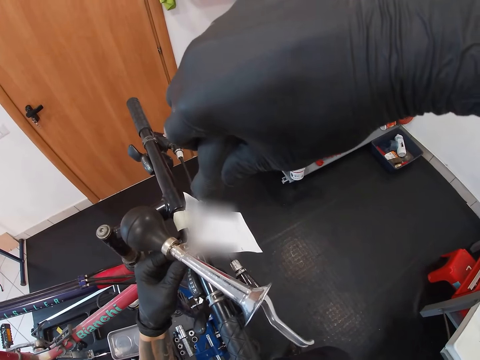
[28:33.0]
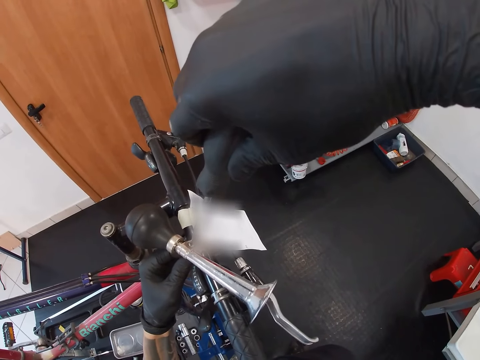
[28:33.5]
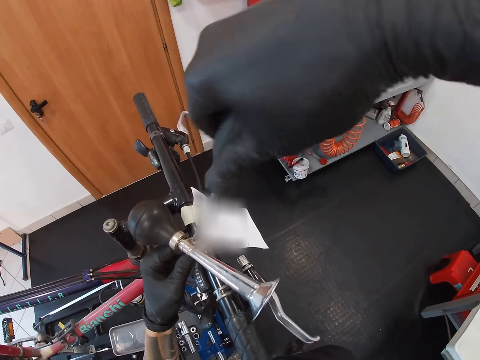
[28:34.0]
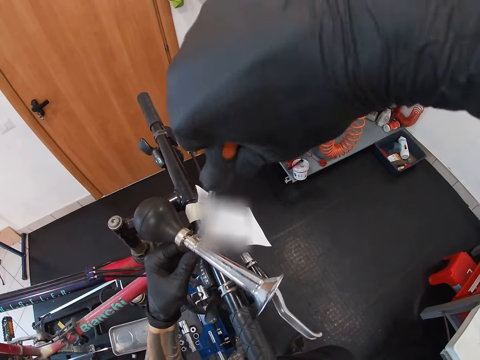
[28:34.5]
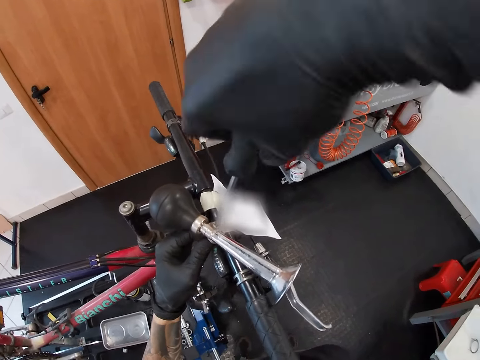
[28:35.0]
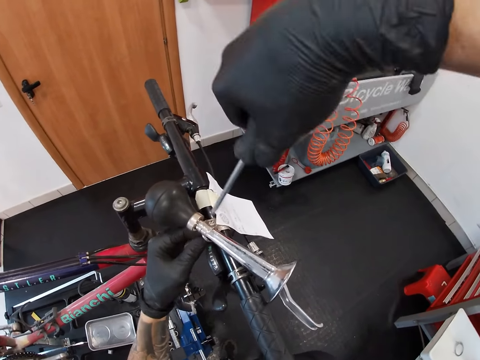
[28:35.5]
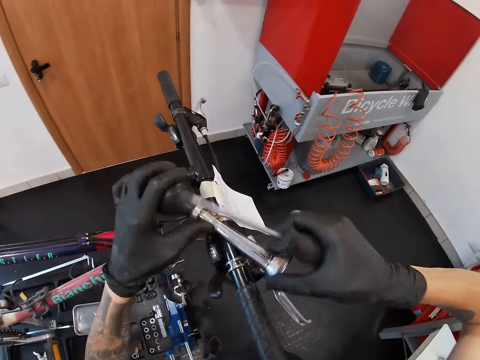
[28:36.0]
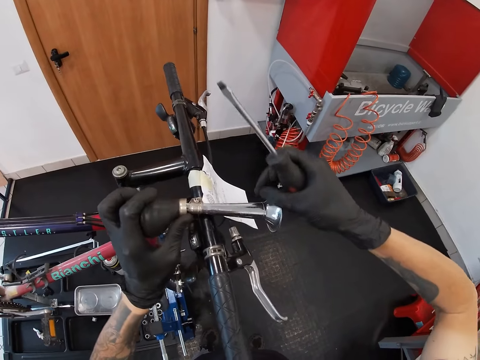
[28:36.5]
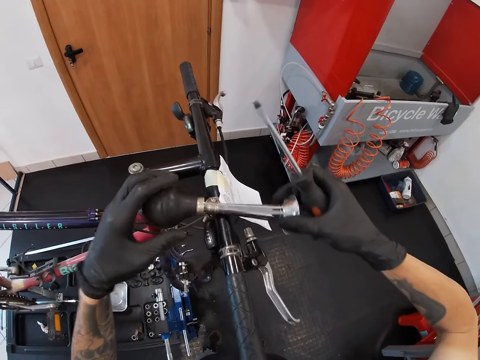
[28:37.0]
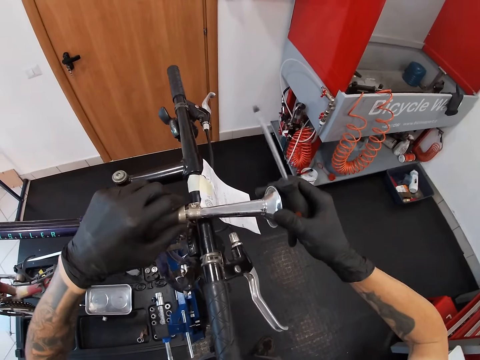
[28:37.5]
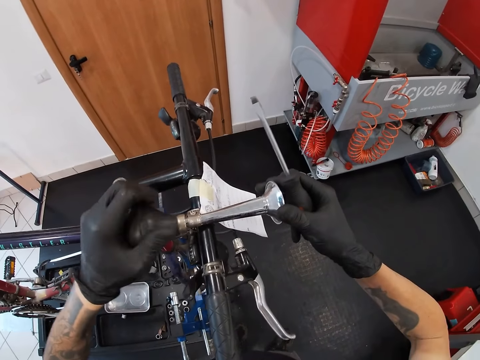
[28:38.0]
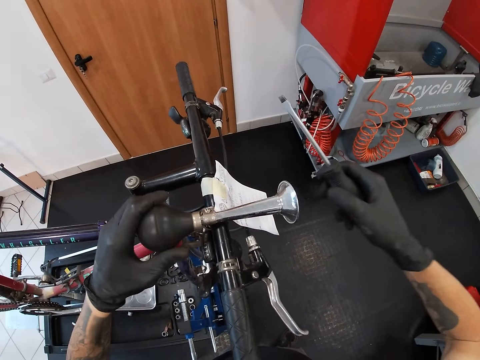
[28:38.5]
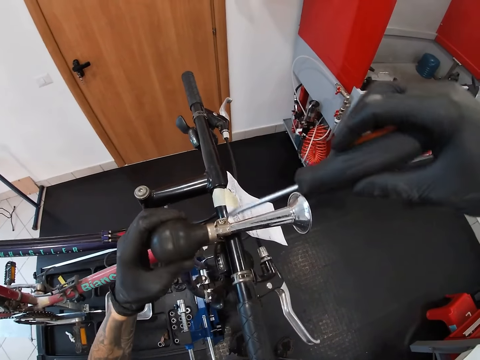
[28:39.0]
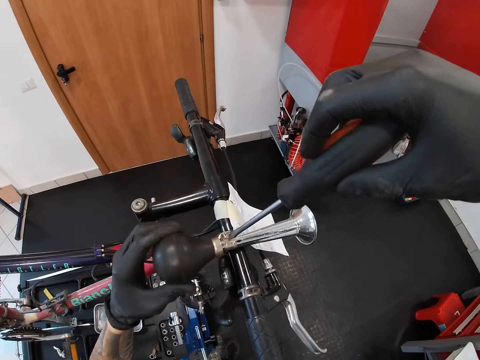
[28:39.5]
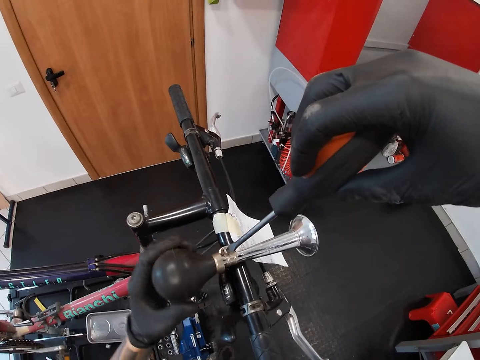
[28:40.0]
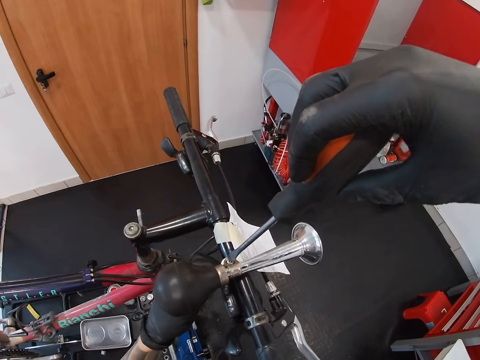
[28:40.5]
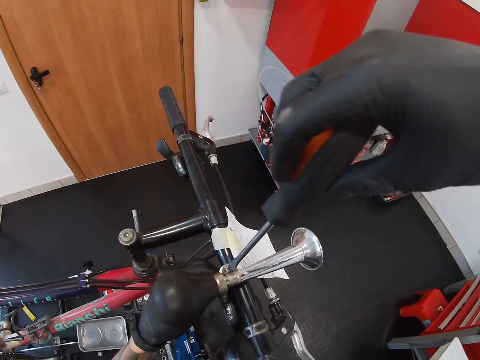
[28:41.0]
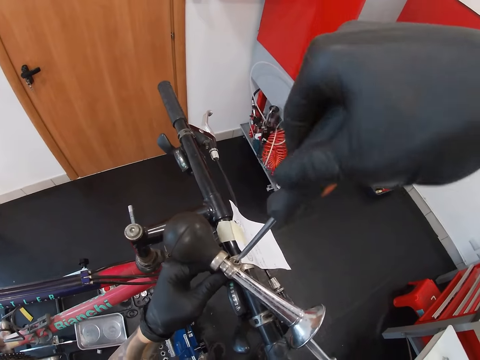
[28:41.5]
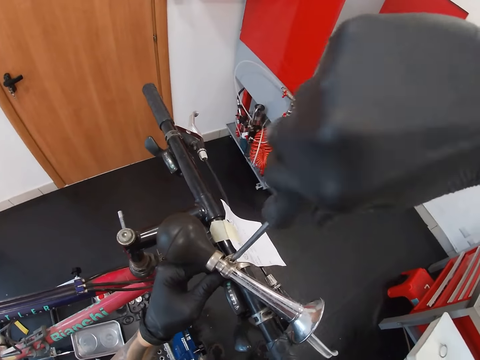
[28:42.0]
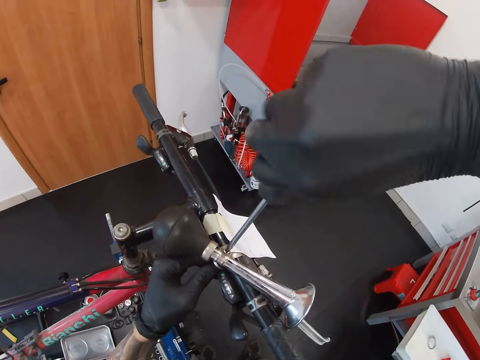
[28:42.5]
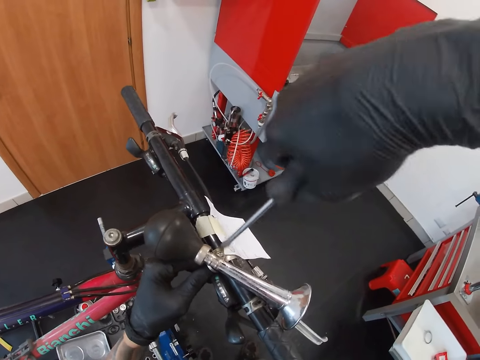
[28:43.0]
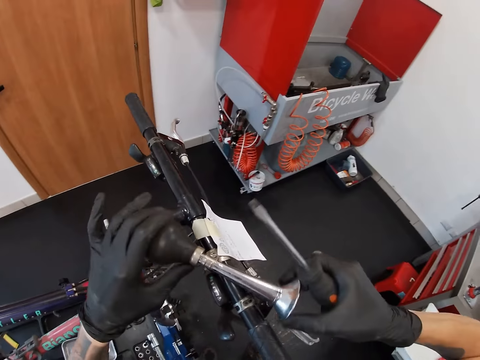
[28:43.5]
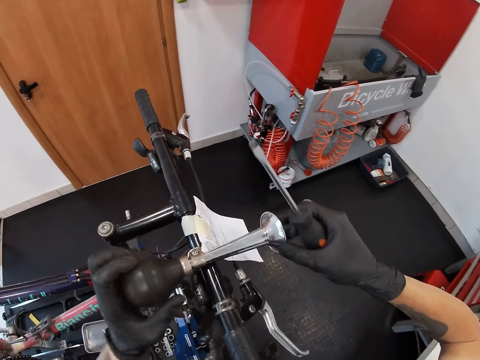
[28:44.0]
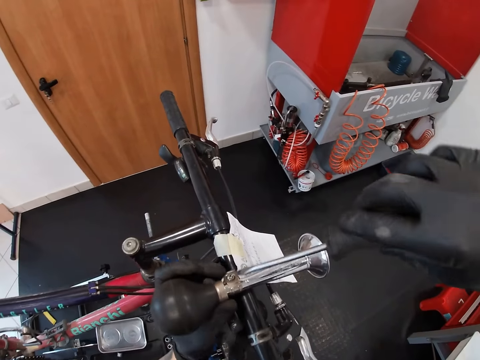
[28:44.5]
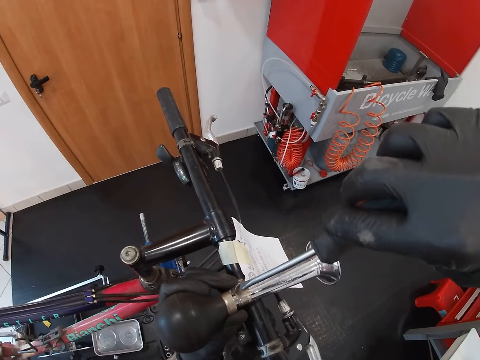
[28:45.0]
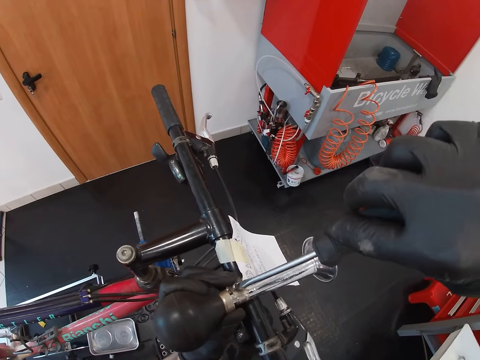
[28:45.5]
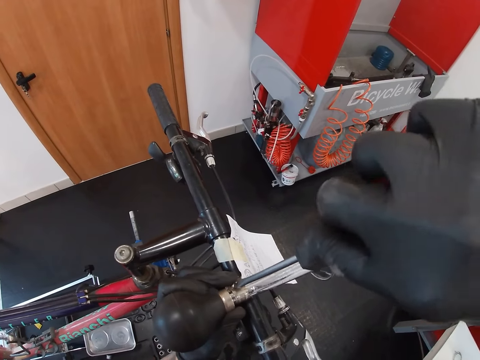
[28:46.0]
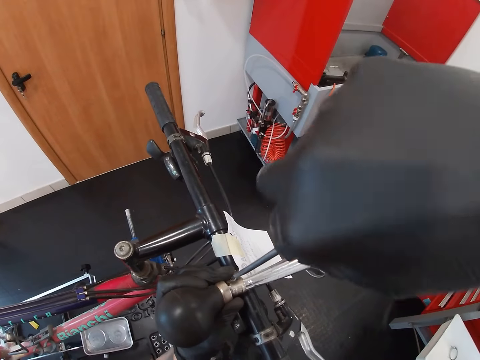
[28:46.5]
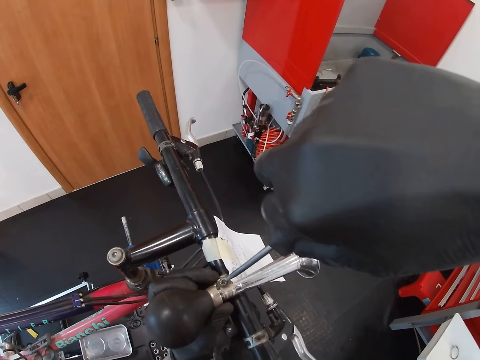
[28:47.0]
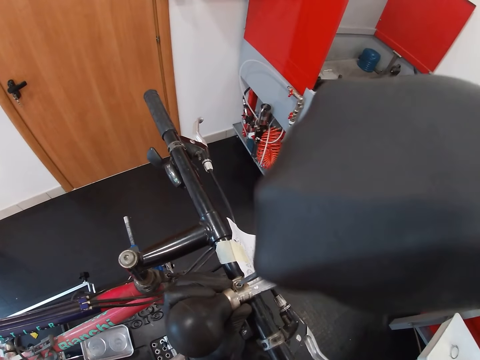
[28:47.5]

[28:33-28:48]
The camera wearer adjusts the bicycle horn on the bicycle with both hands. He presses the bicycle horn on the bicycle with his left hand. He screws the bicycle horn clamp on the bicycle with the screwdriver on his right hand. He adjusts the bicycle horn on the bicycle with both hands. He screws the bicycle horn clamp on the bicycle with the screwdriver on his right hand.

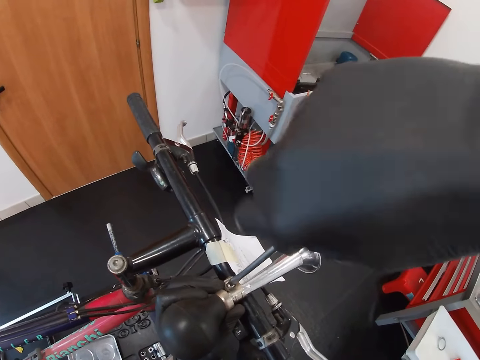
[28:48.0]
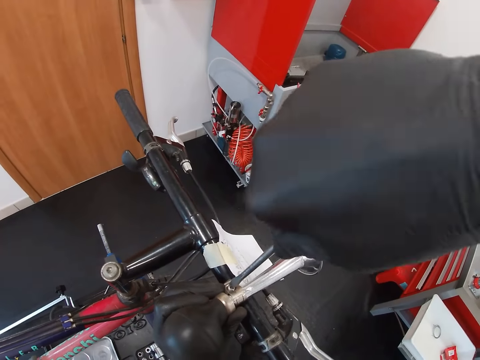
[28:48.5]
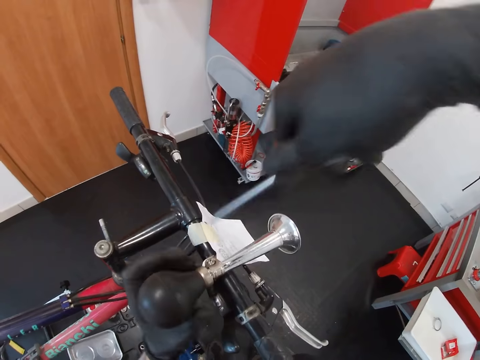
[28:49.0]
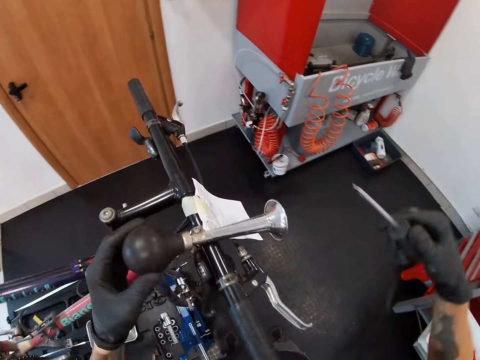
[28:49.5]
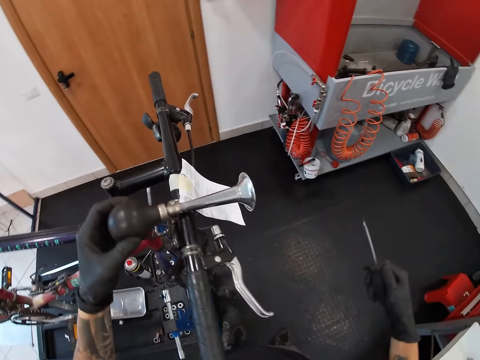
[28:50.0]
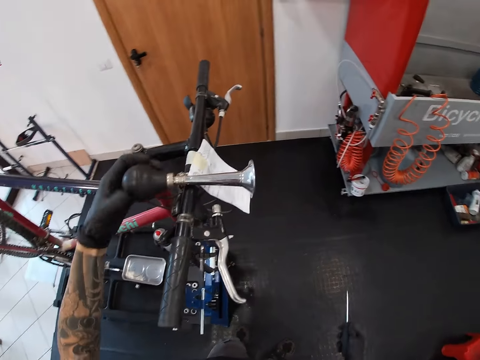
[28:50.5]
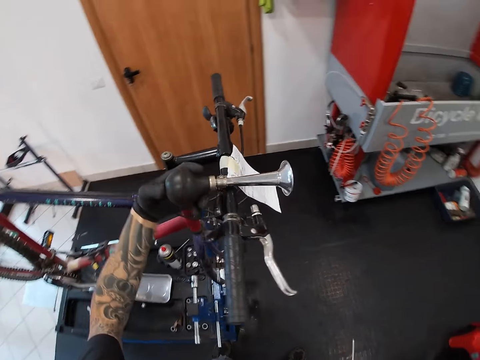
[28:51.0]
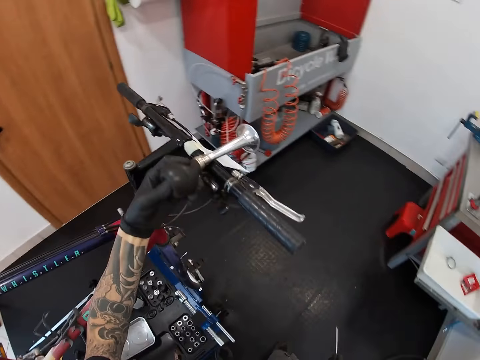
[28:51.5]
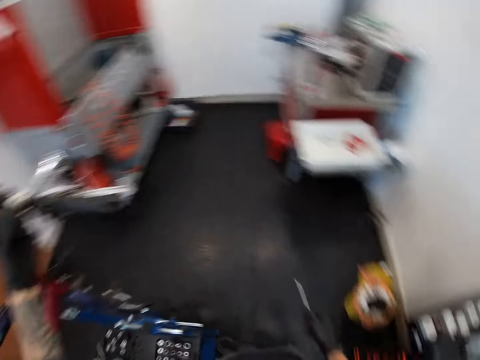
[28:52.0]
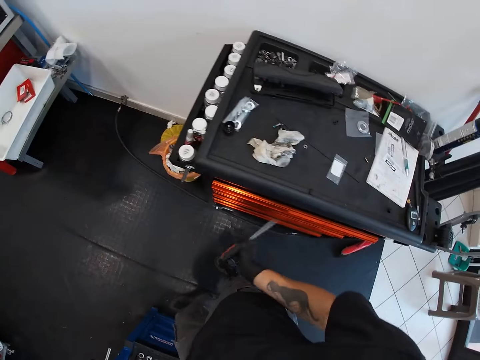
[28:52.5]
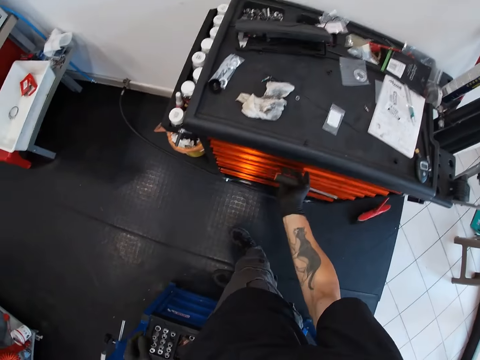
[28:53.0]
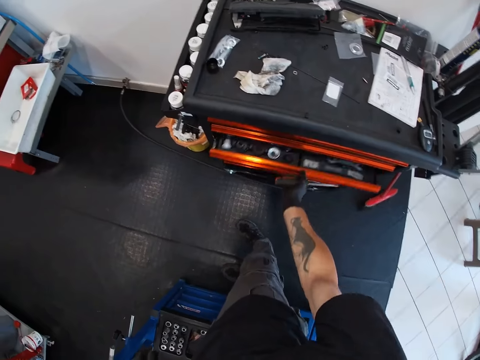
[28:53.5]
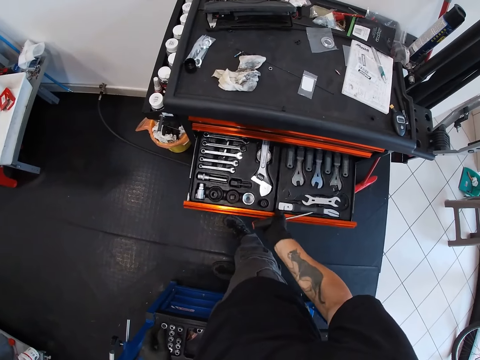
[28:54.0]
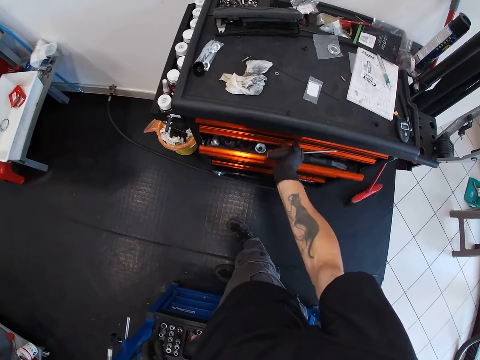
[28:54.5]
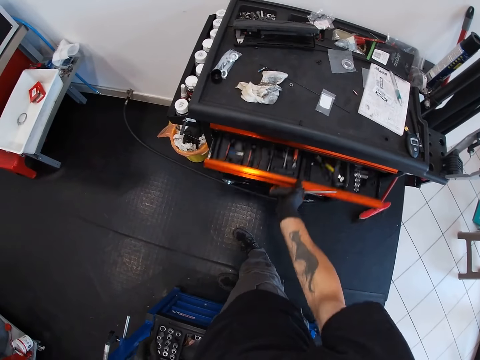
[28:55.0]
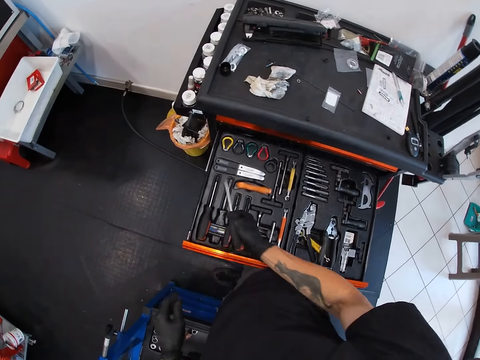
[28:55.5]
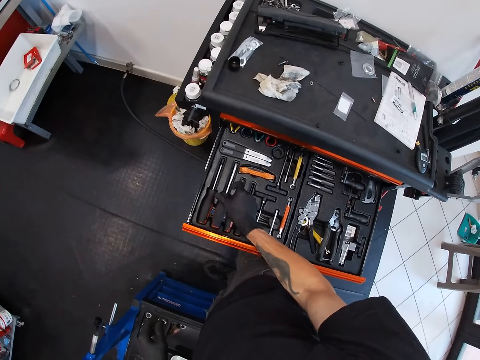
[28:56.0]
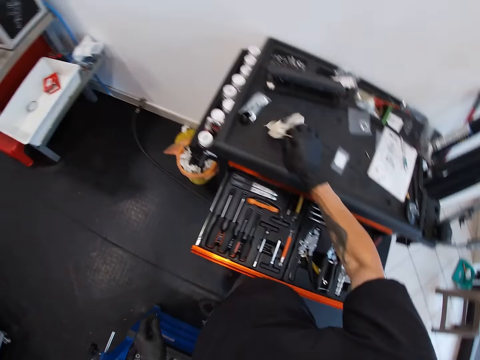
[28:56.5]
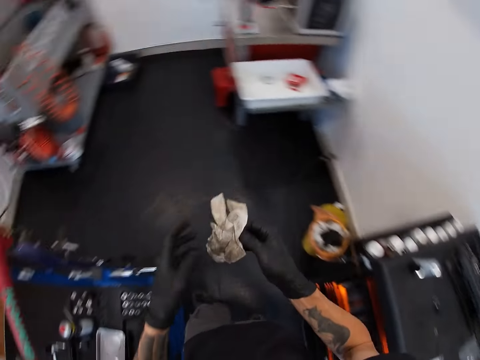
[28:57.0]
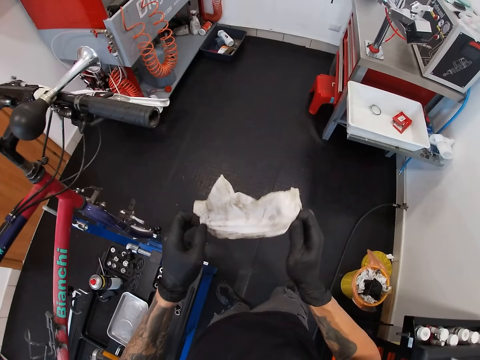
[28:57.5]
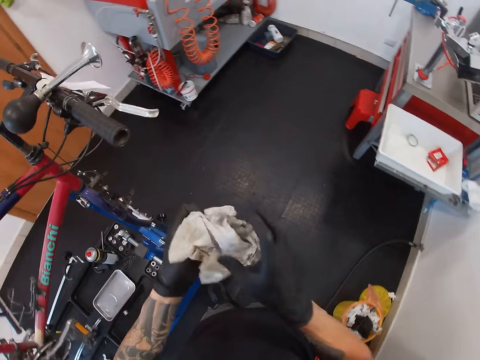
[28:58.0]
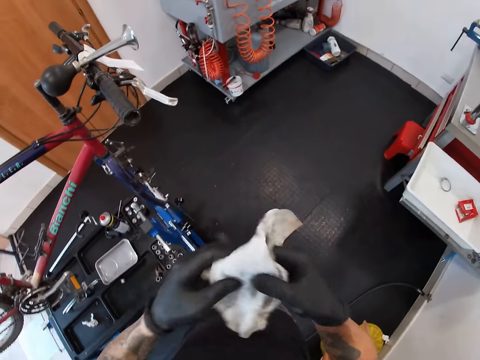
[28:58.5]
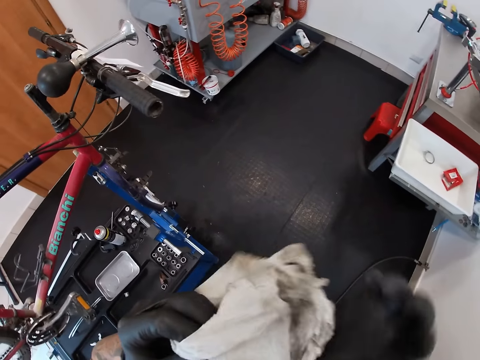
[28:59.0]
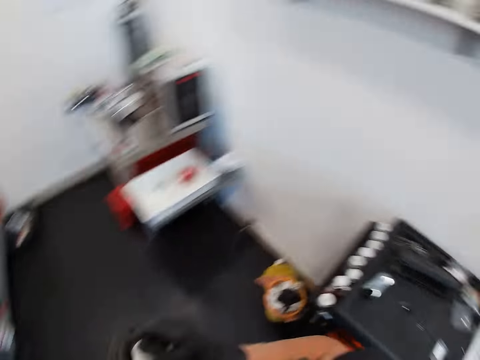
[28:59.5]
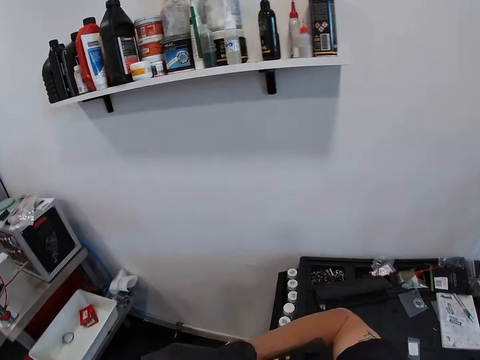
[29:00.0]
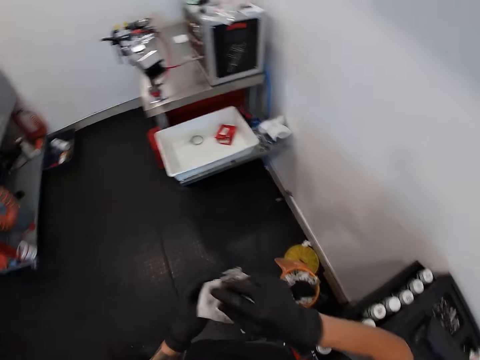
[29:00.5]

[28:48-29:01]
The camera wearer adjusts the bicycle horn on the bicycle with his left hand. He presses the bicycle horn on the bicycle with his left hand. He opens the tool cabinet with his right hand. He closes the tool cabinet with his right hand. He opens the tool cabinet with his right hand. He drops the screwdriver in the tool cabinet with his right hand. He closes the tool cabinet with his right leg. He picks up a tissue from the top of the tool cabinet with his right hand. He passes the tissue to his left hand with his right hand.
